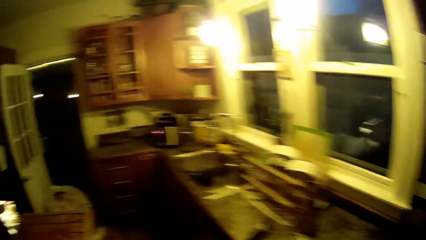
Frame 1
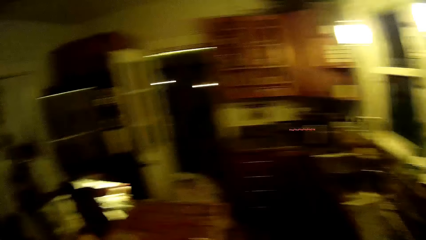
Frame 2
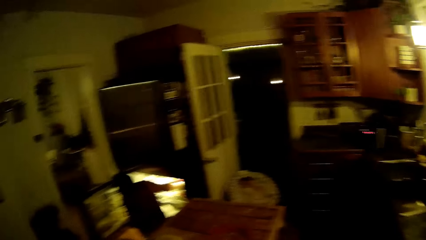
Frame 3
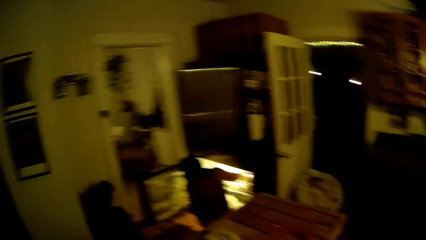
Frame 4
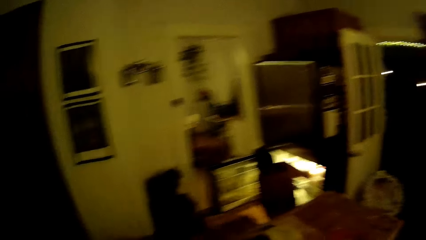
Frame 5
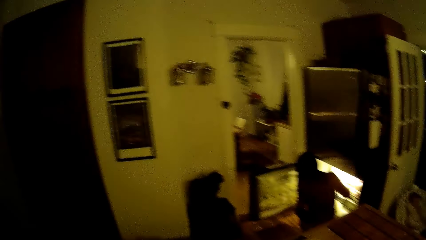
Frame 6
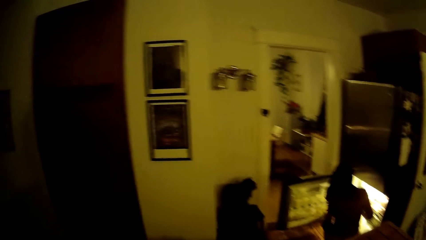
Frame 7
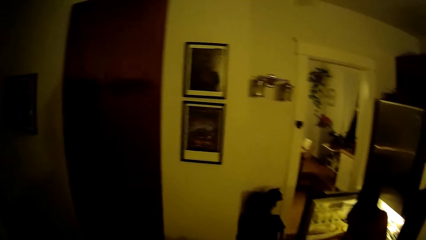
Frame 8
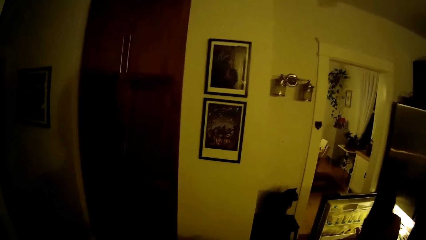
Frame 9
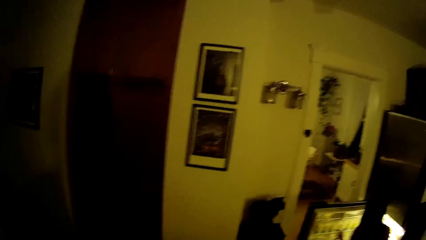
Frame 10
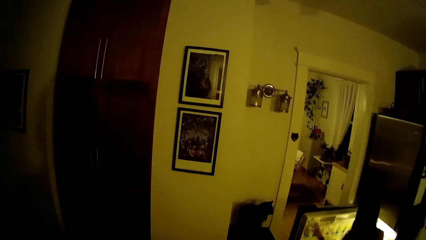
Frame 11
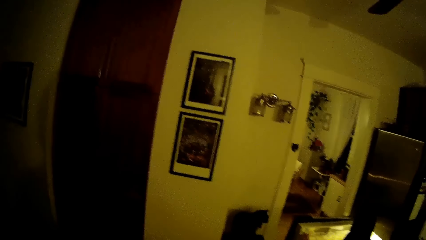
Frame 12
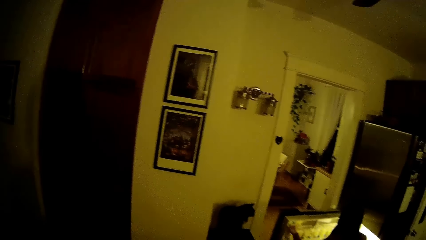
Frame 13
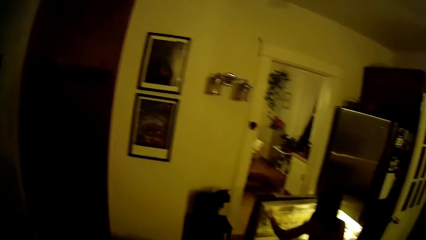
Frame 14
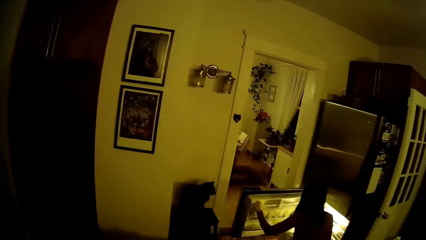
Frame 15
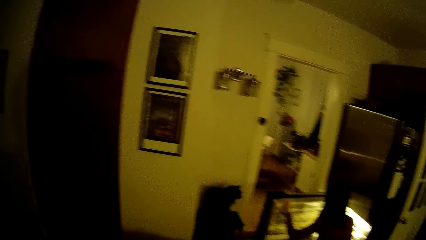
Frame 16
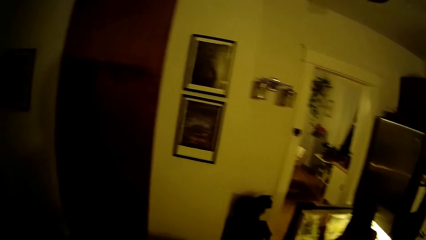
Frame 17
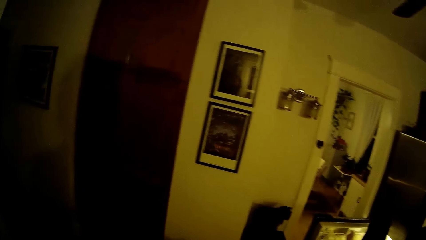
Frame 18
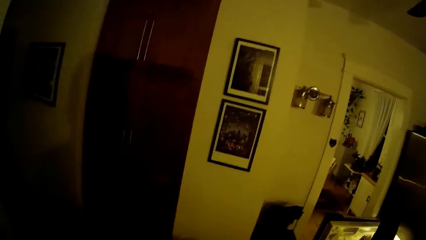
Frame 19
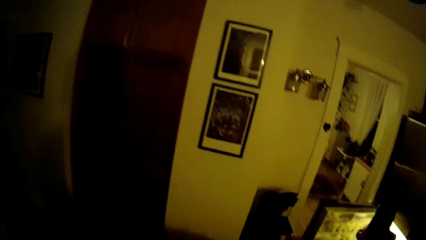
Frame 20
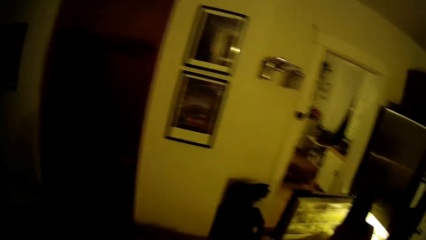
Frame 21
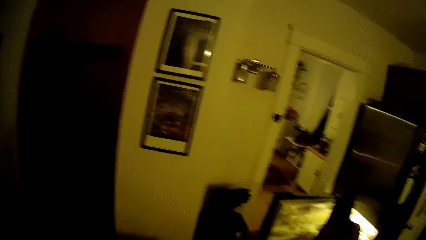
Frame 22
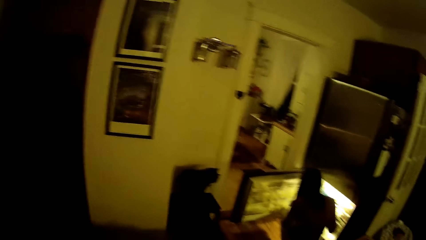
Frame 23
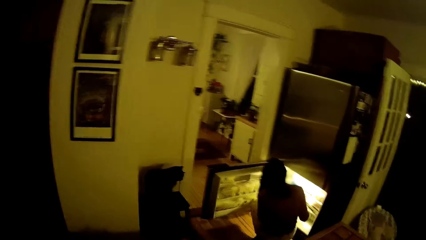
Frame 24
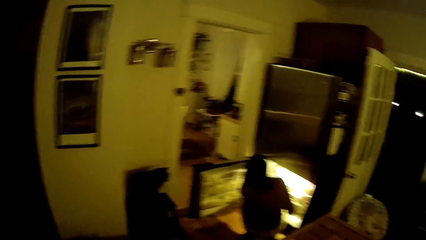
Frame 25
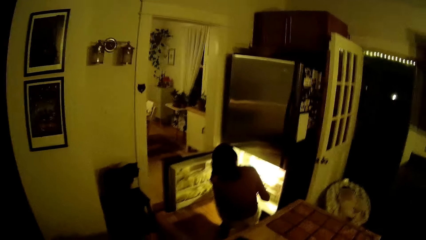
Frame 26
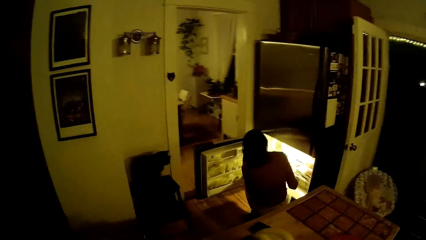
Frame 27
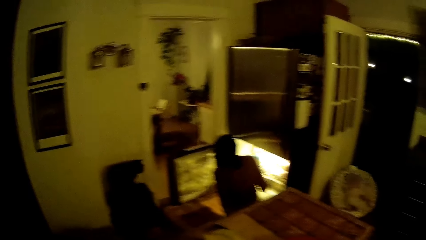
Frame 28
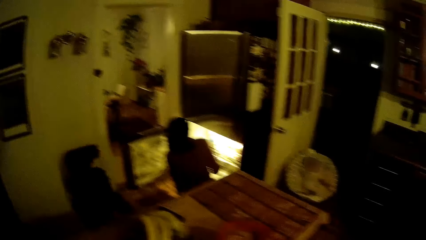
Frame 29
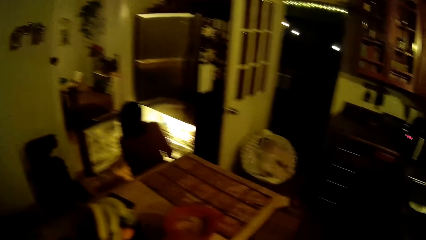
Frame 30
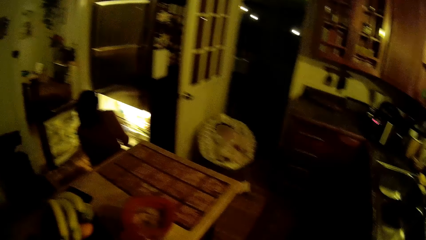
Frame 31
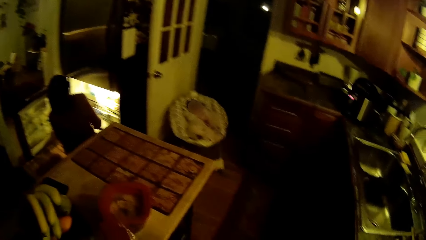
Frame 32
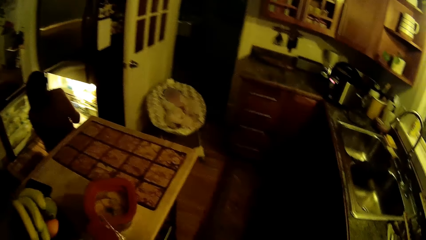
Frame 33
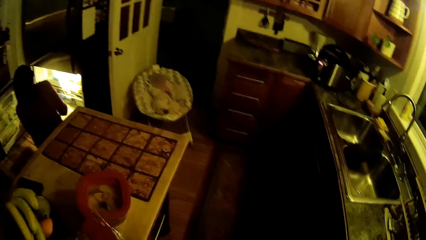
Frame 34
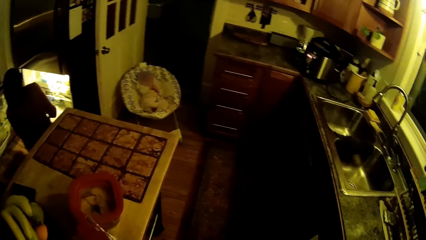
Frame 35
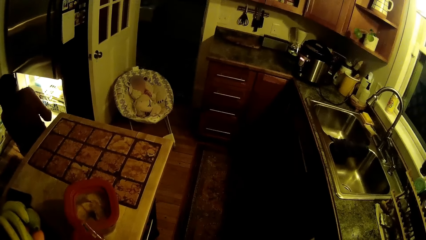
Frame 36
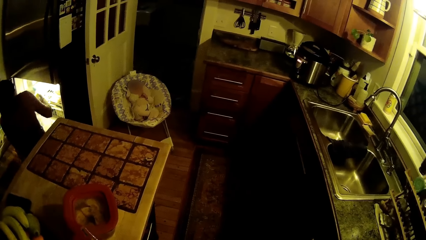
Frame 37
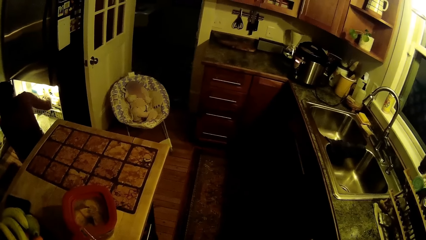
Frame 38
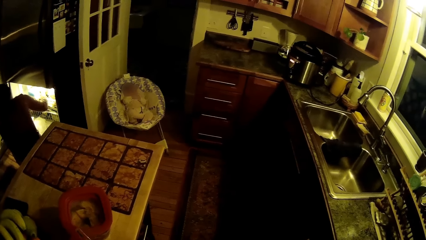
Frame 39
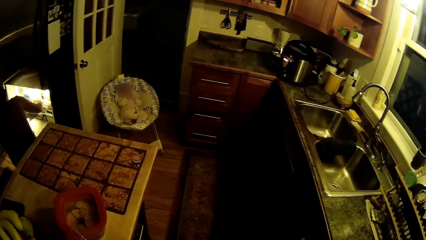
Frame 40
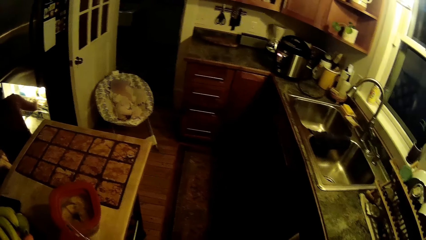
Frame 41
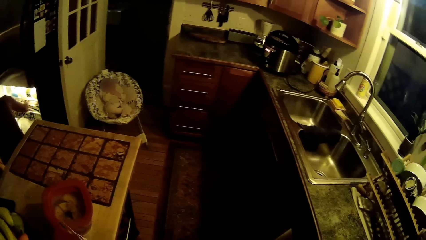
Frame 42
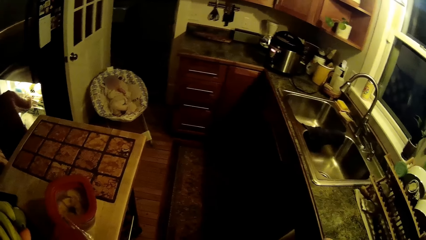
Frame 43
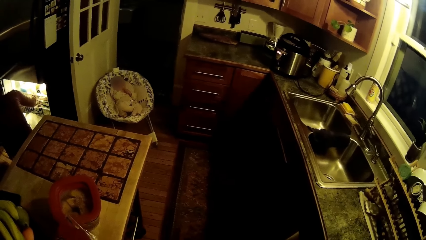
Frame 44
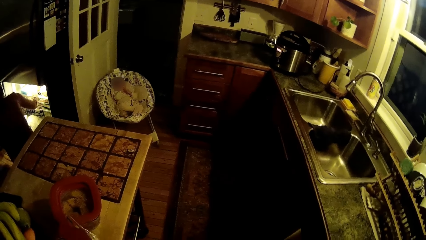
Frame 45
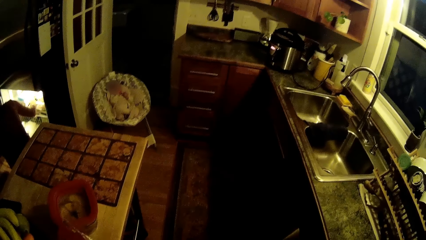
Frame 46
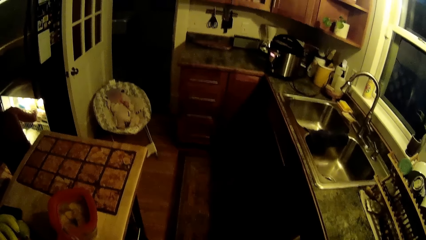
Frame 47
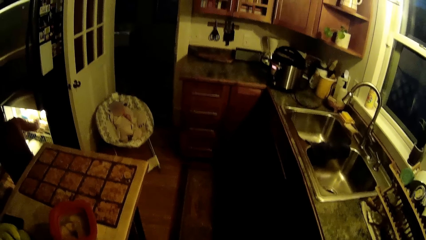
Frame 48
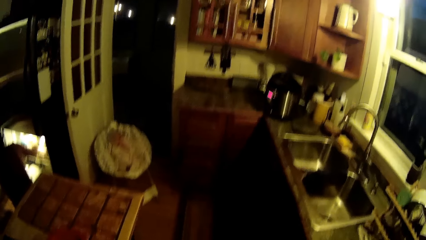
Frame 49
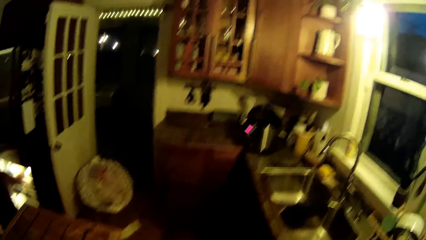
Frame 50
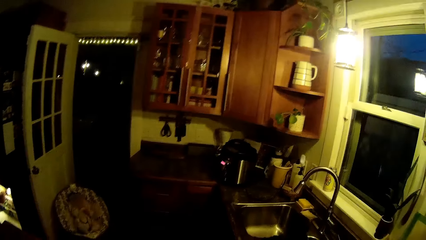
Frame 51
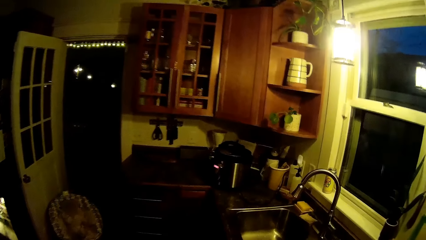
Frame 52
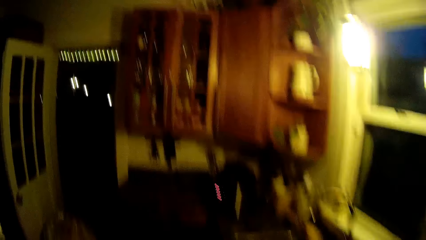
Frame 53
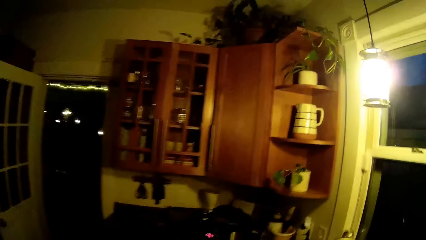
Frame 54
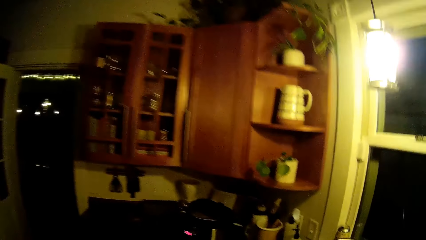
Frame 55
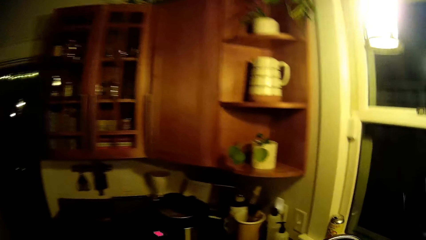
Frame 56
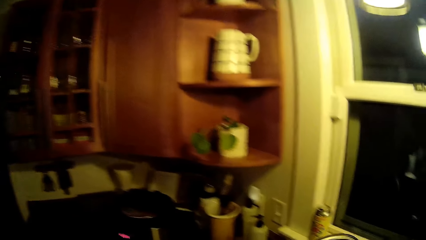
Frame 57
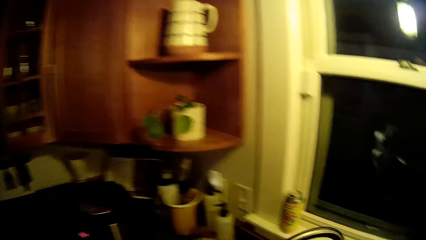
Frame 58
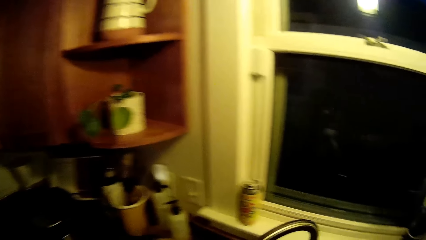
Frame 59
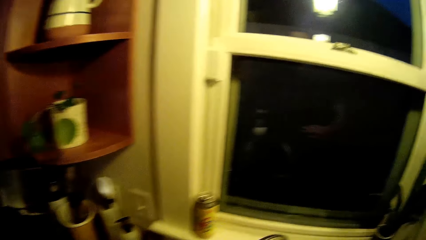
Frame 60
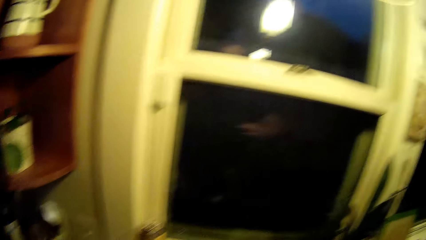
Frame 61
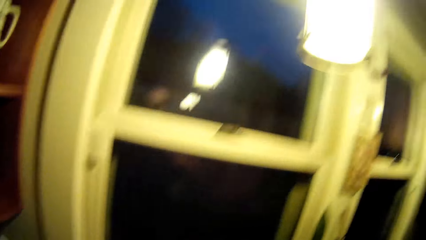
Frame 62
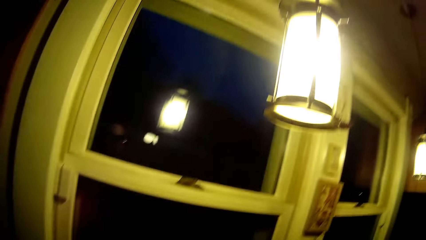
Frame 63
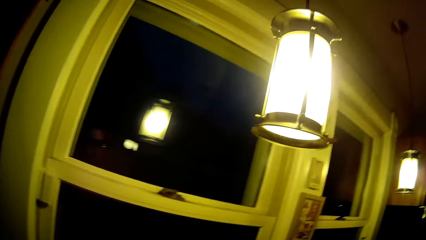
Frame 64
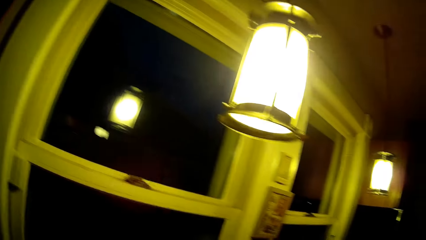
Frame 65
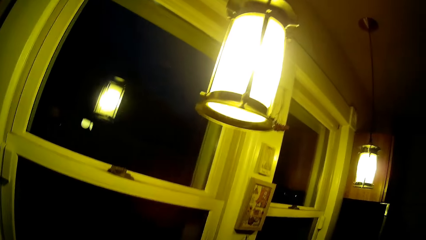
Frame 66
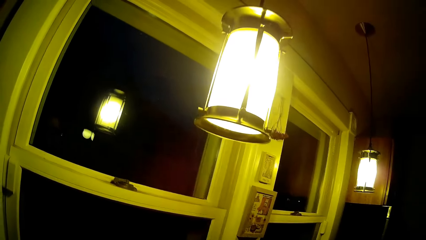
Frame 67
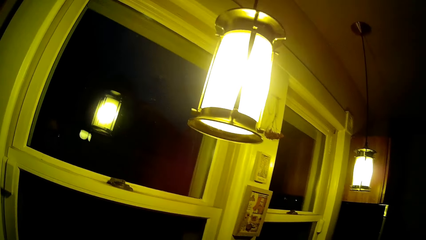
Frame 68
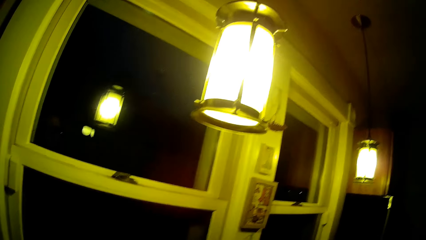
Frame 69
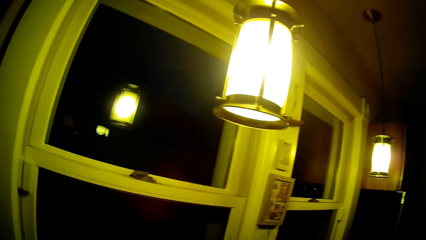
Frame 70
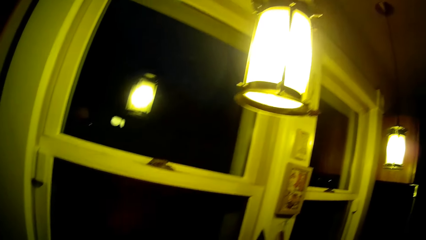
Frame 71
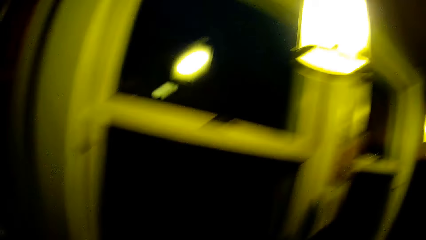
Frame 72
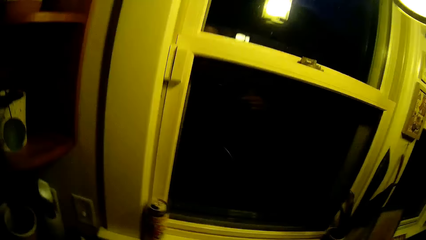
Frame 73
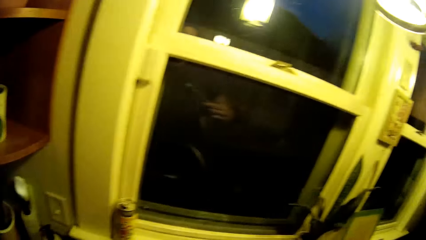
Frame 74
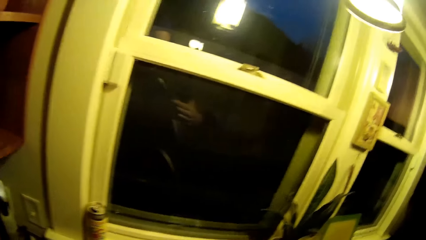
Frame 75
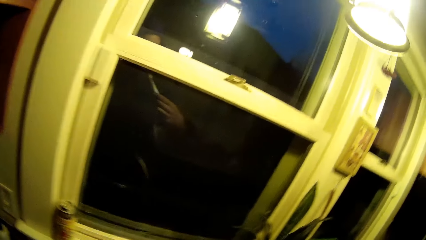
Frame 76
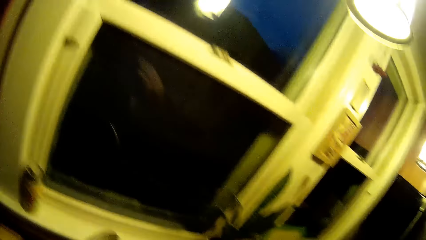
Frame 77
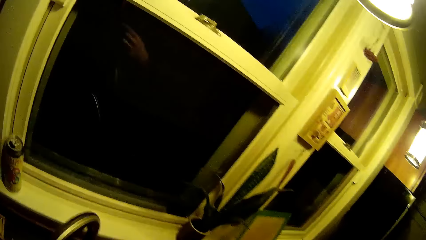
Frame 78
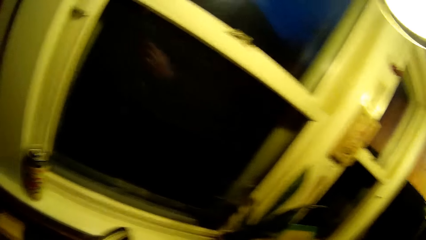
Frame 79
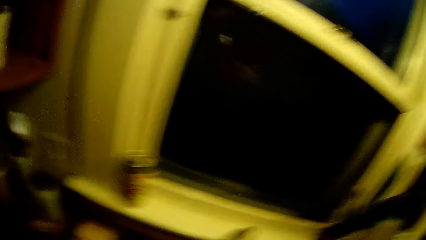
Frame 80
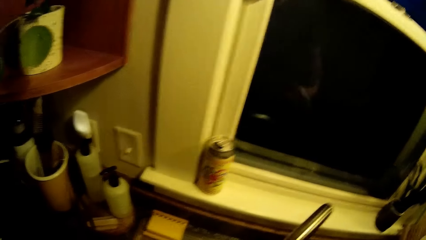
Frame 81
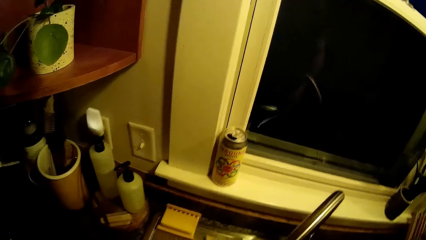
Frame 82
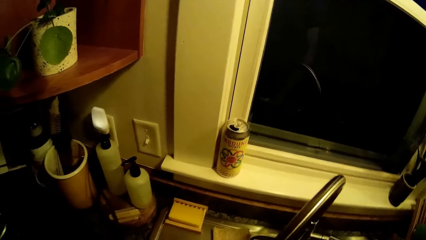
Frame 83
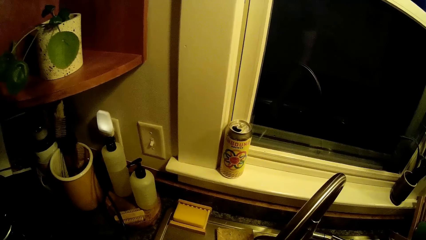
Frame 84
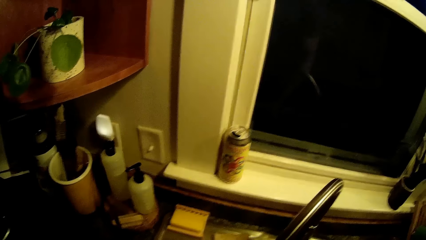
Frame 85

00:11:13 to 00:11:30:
The woman moves a pack from one area of the refrigerator to another. The woman moves a hand in the fridge. The camera wearer stares on the floor. They walk towards a sink. They hold a spoon.
